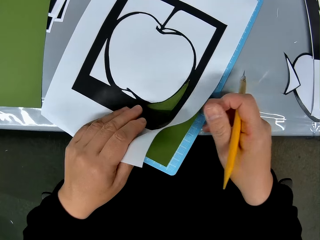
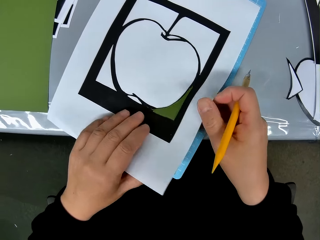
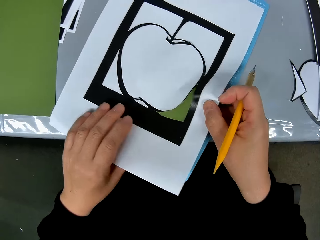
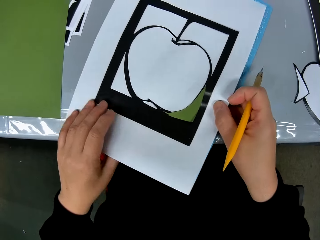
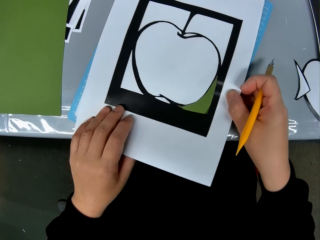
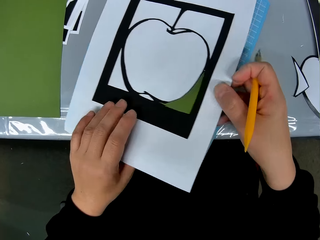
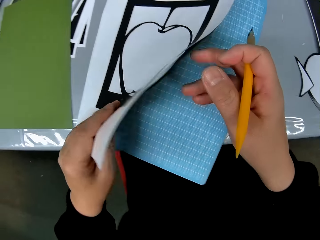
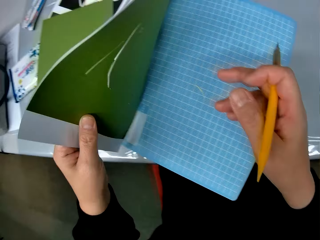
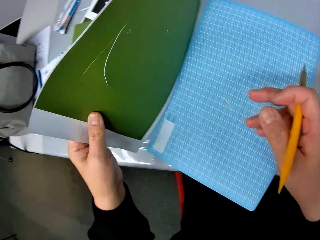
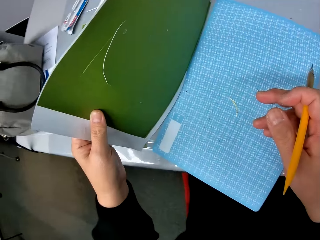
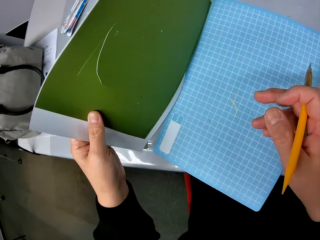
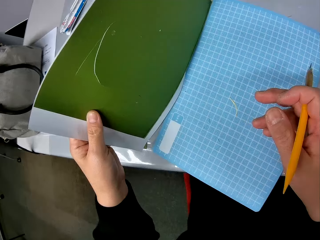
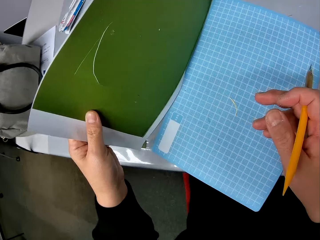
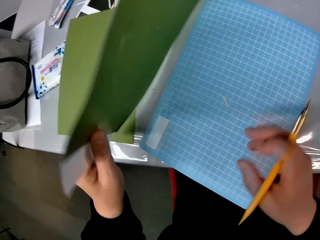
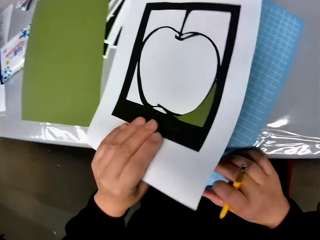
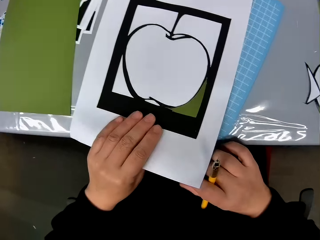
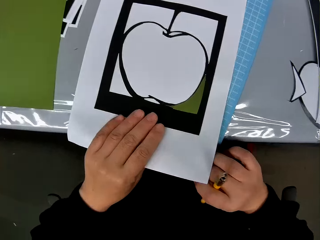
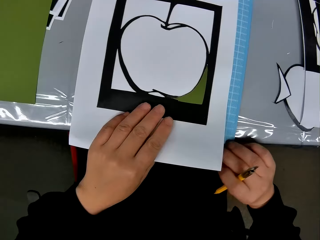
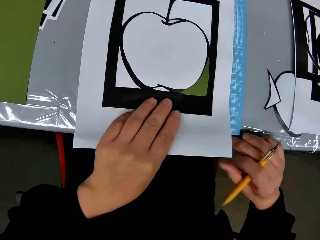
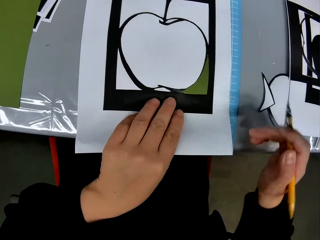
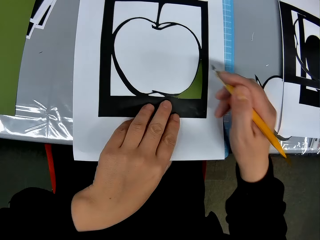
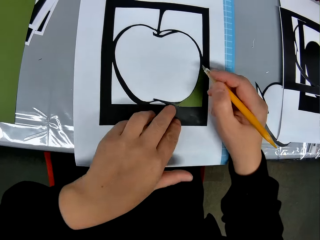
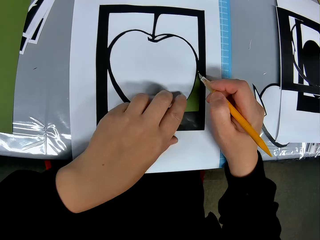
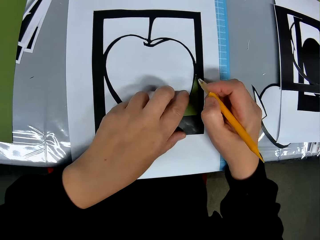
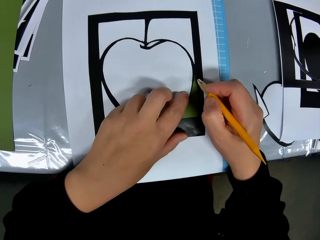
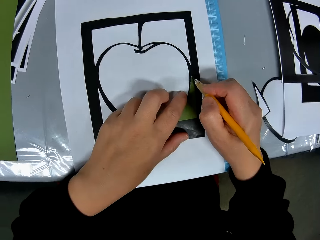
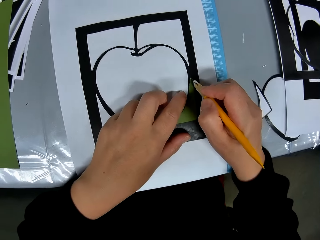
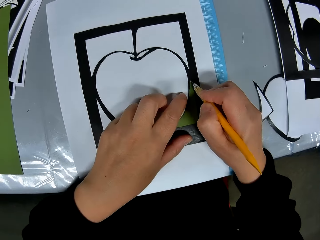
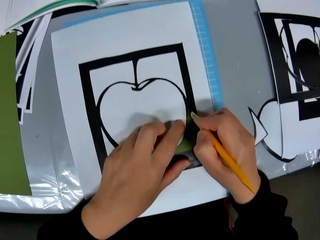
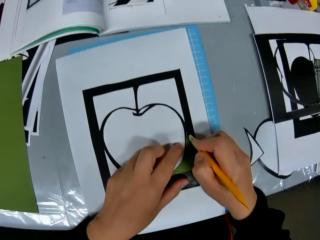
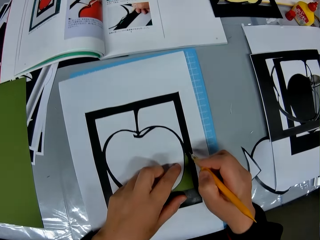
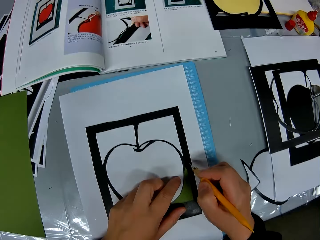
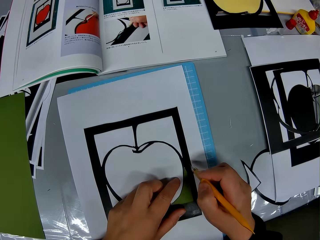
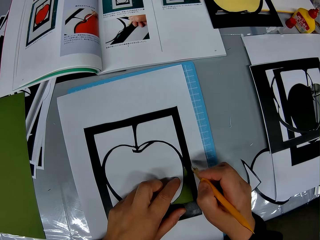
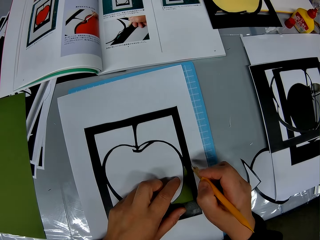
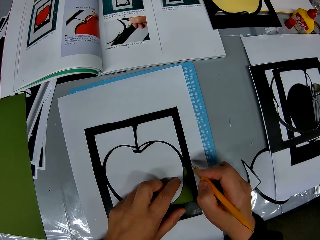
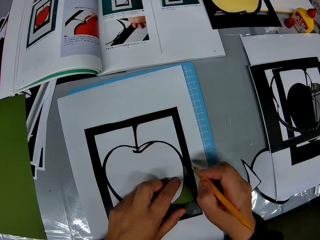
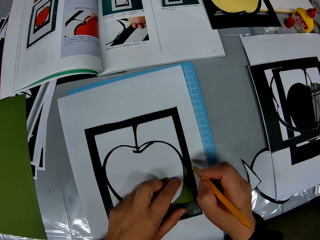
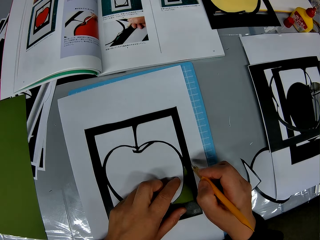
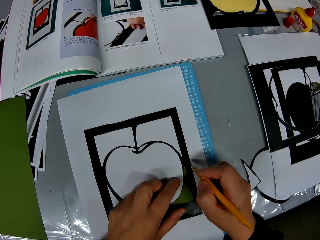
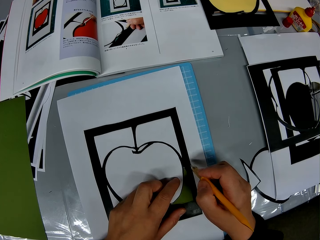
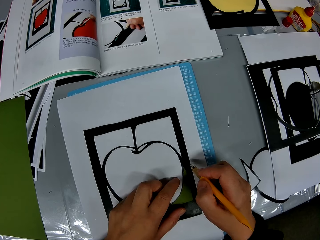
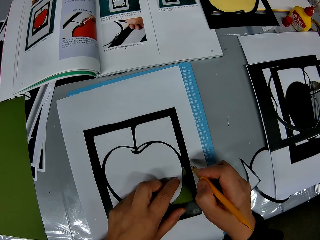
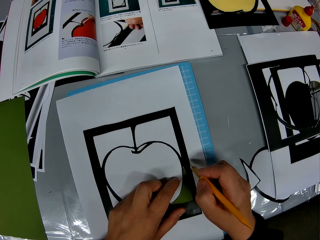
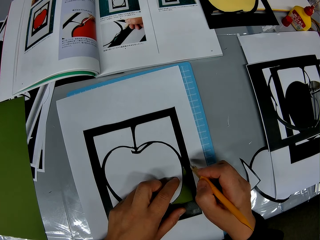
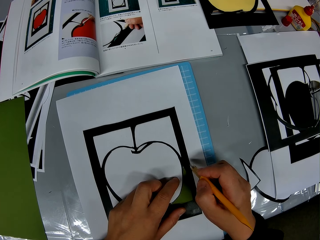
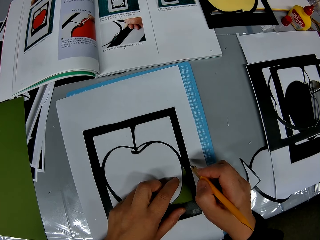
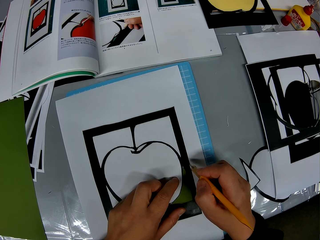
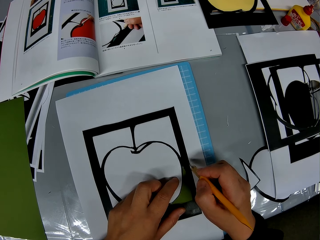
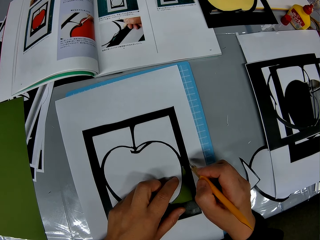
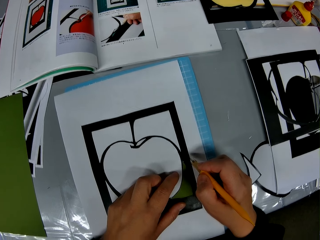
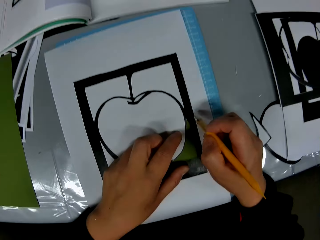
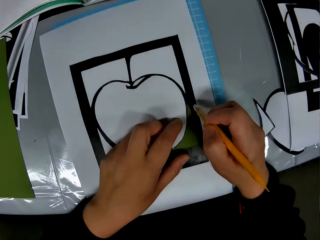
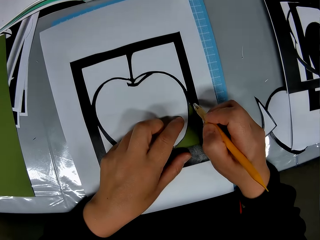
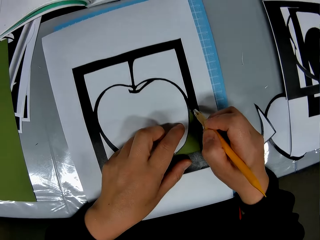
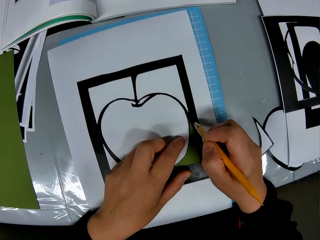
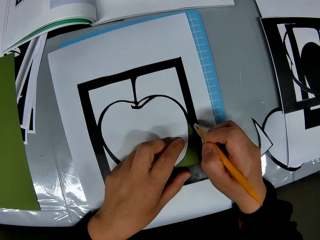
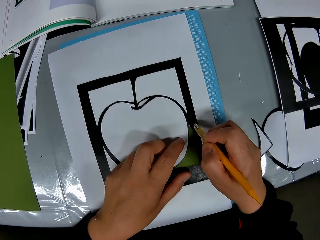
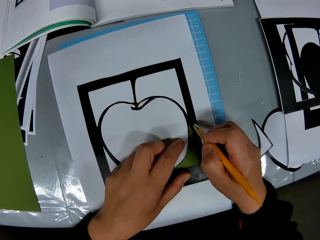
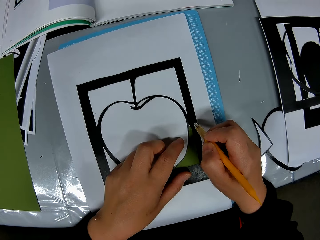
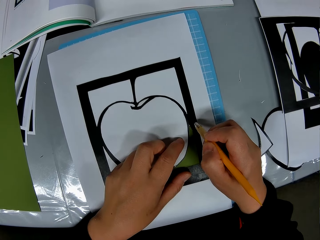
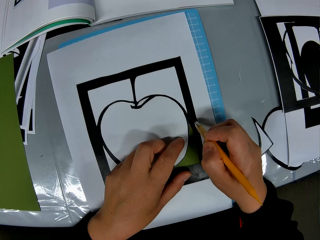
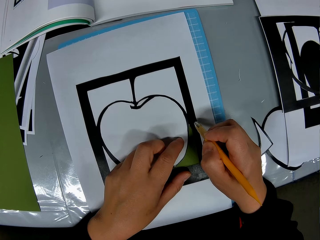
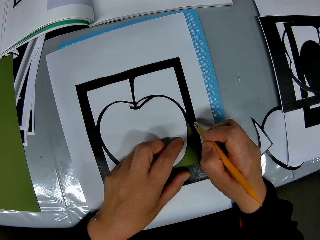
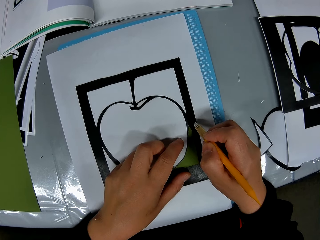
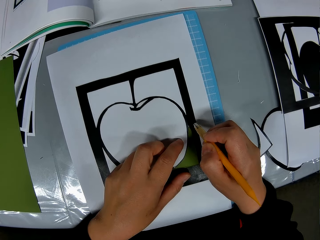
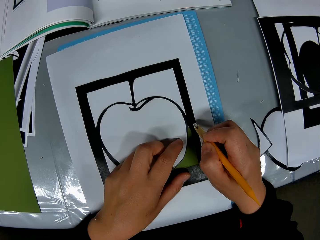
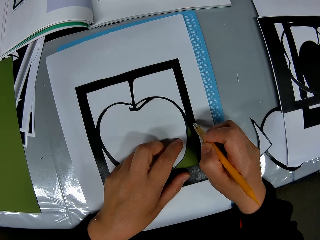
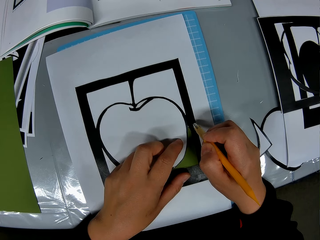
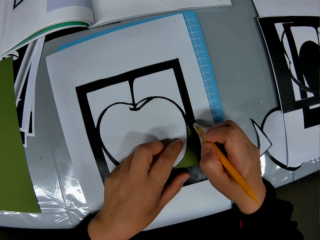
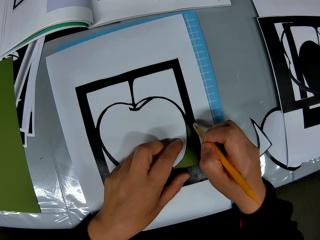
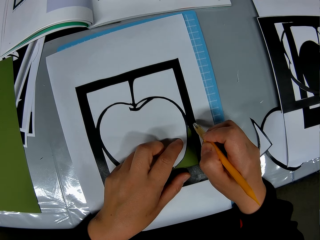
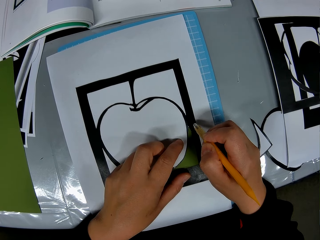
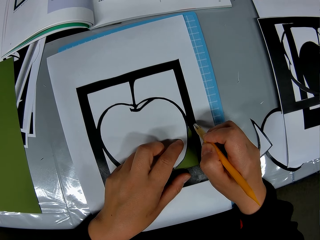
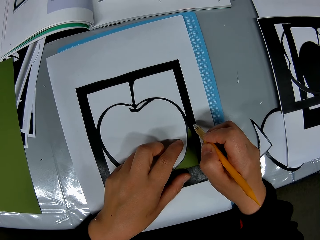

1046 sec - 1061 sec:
The camera wearer picks up a piece of drawing paper on a cutting mat with a hand, and puts down the piece of drawing paper on the cutting mat with a hand. They place the cutter on the drawing book. They cut the piece of drawing paper with a craft knife. They look around a table. They cut the piece of drawing paper with the craft knife.

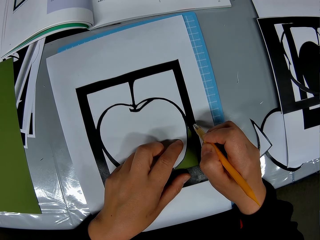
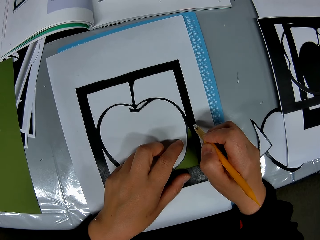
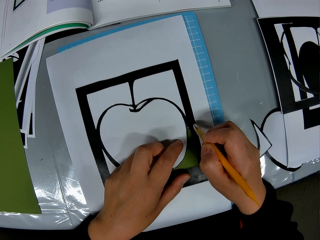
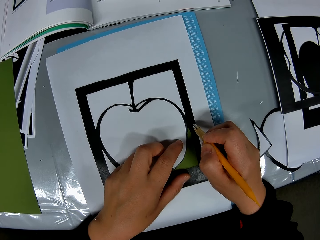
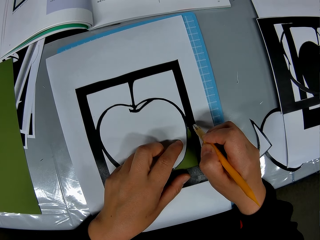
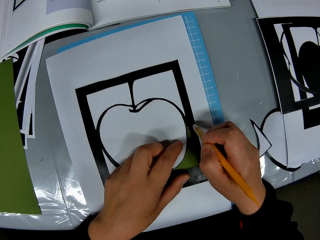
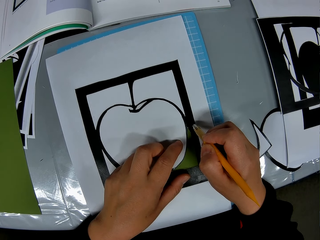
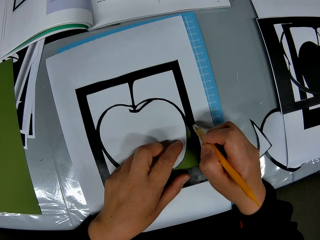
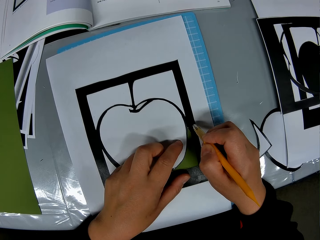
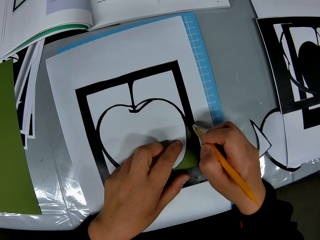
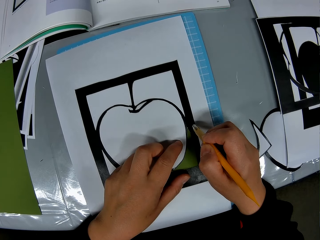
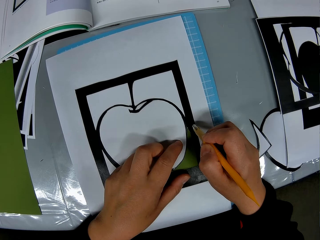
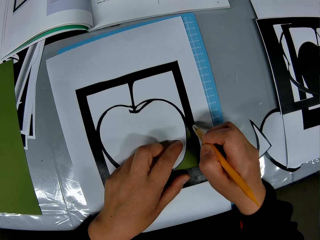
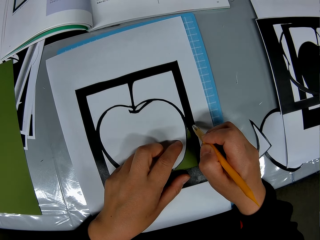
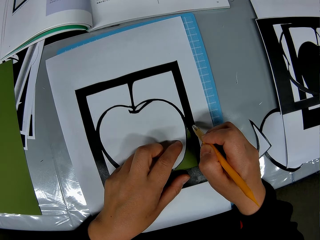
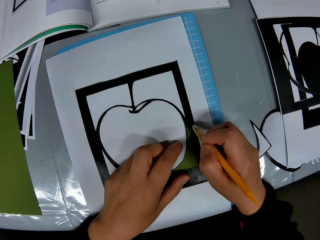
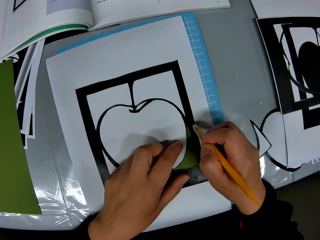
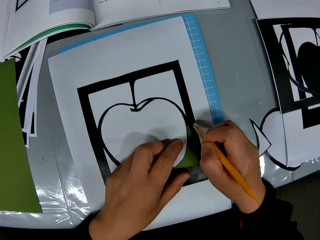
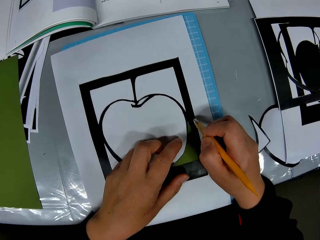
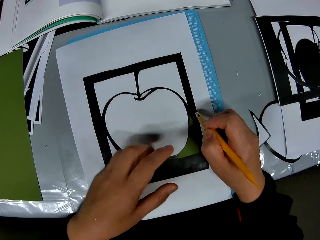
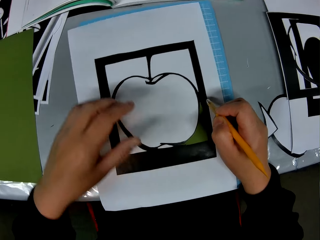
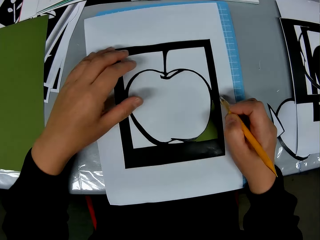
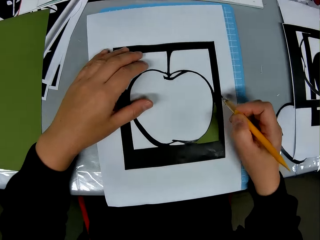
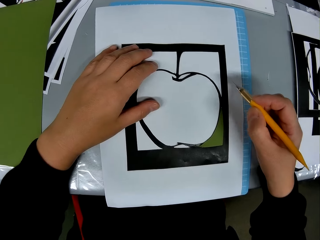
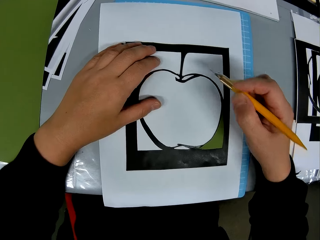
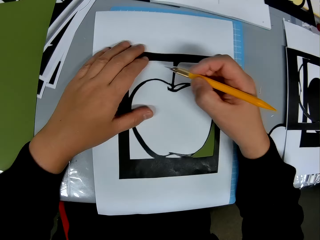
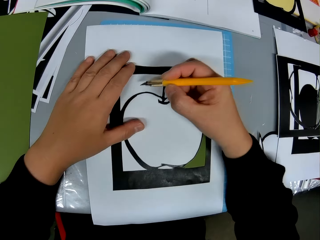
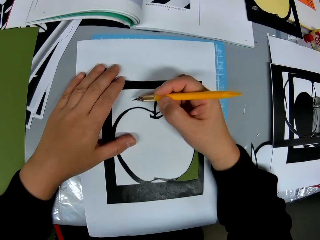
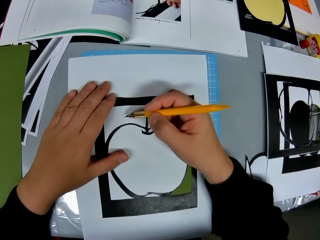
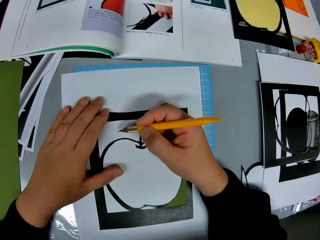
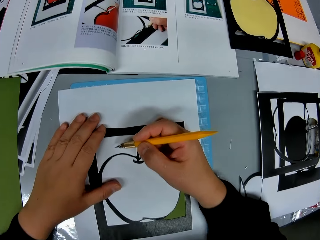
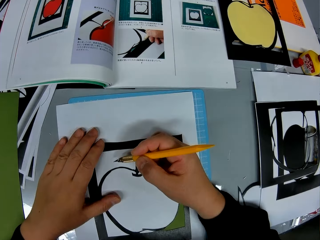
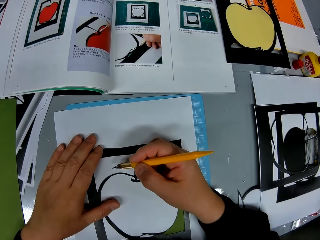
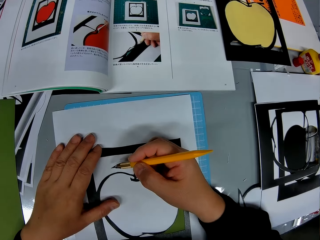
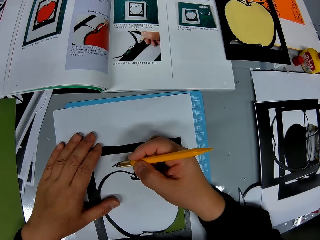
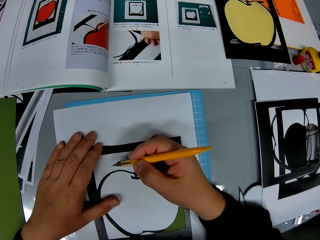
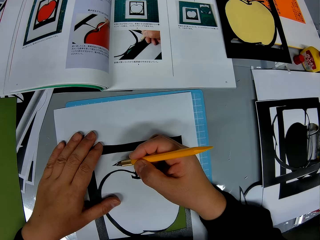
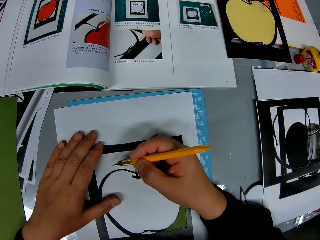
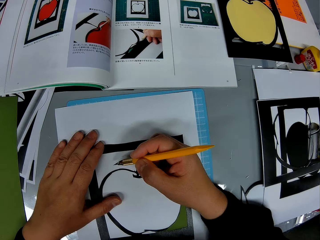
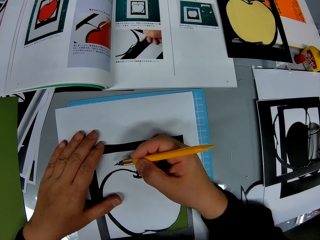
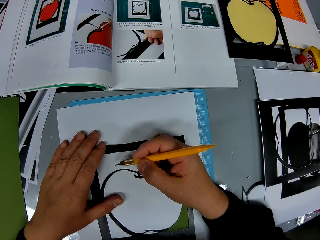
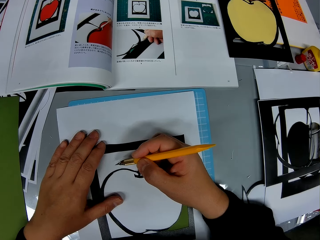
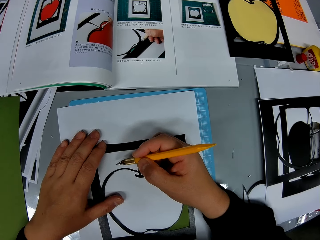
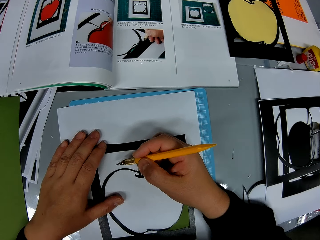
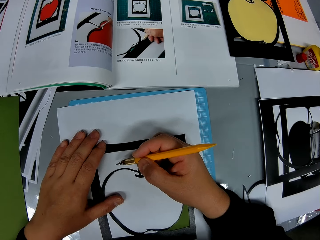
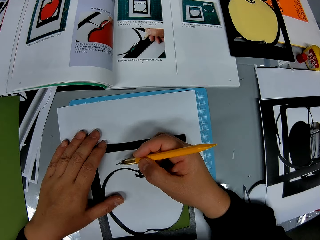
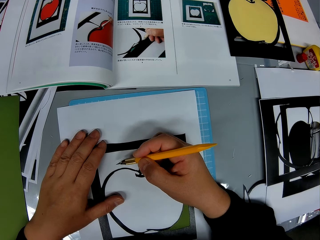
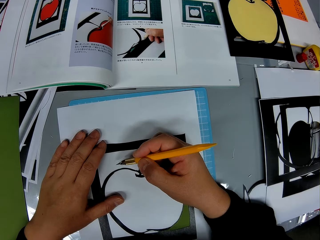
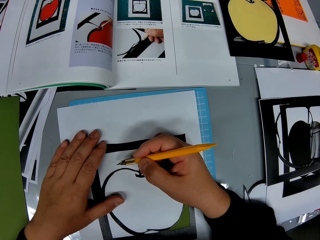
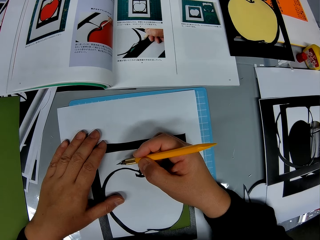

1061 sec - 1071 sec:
The camera wearer moves his right hand with the cutter on the drawing book. He looks at the drawing book on a table.
